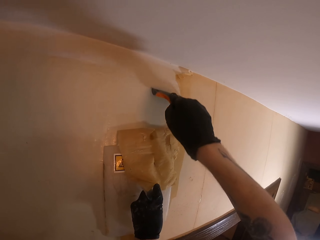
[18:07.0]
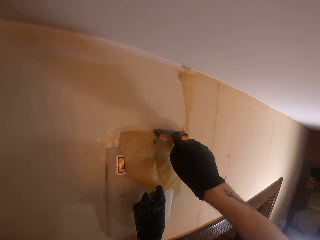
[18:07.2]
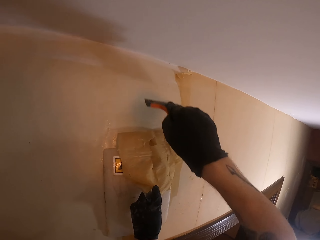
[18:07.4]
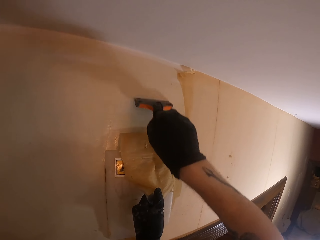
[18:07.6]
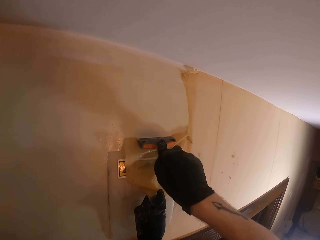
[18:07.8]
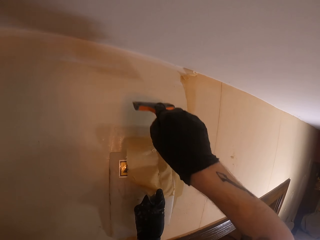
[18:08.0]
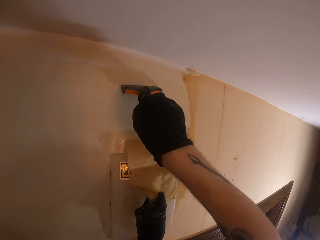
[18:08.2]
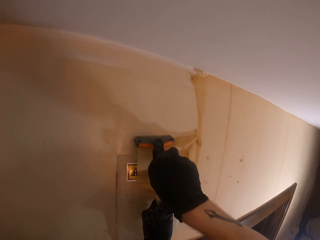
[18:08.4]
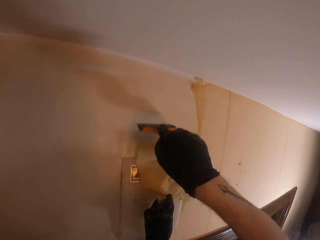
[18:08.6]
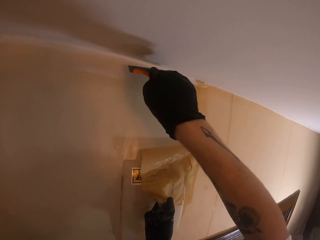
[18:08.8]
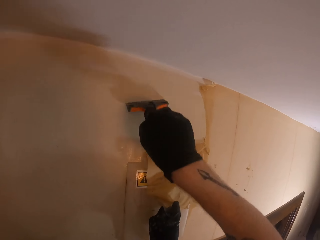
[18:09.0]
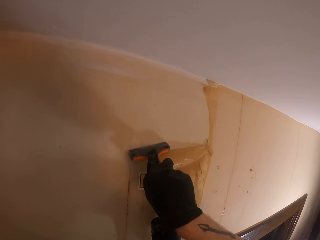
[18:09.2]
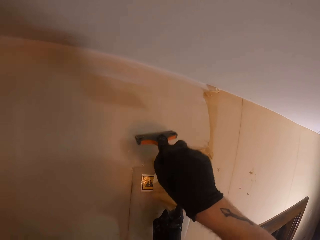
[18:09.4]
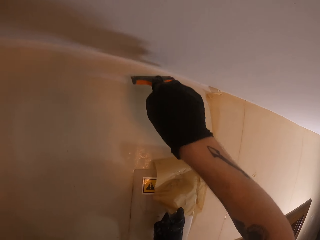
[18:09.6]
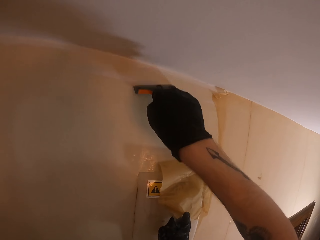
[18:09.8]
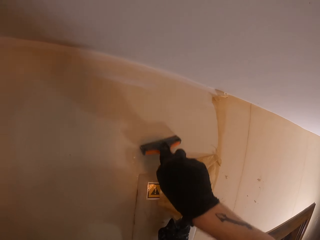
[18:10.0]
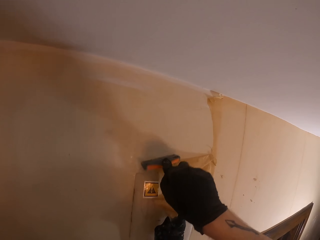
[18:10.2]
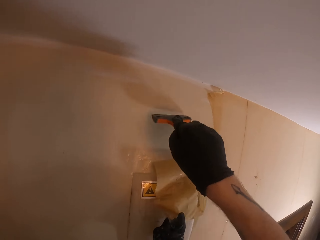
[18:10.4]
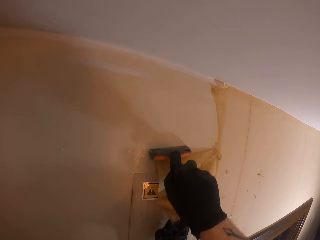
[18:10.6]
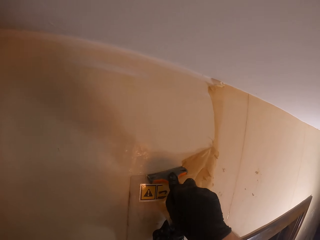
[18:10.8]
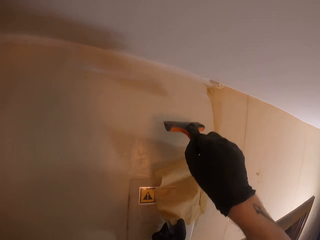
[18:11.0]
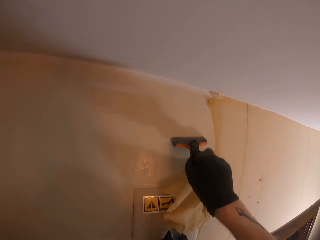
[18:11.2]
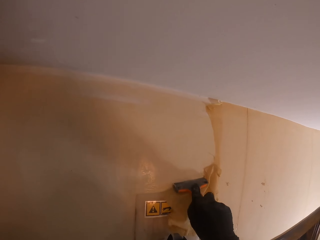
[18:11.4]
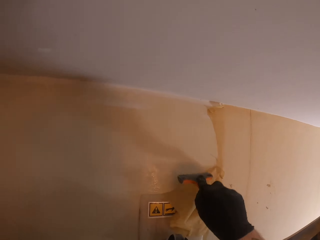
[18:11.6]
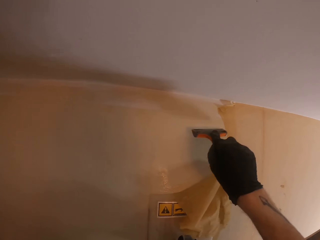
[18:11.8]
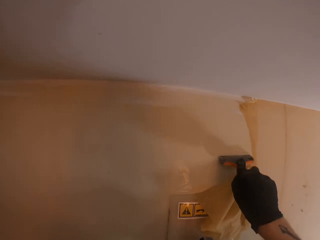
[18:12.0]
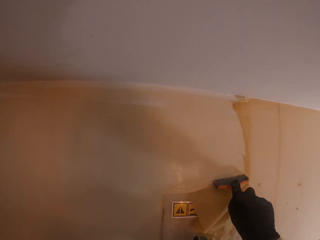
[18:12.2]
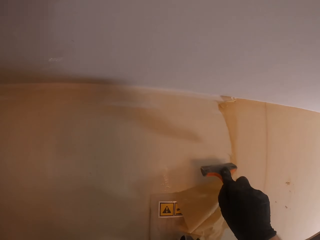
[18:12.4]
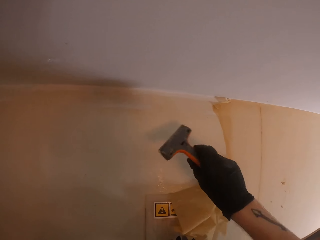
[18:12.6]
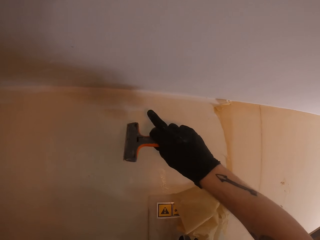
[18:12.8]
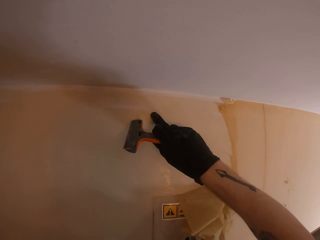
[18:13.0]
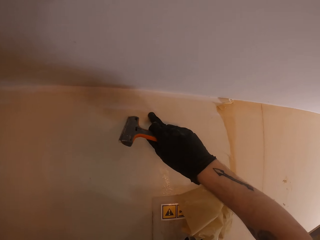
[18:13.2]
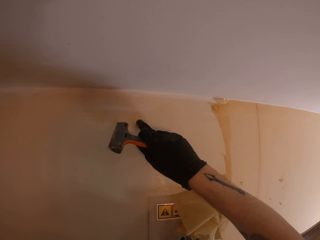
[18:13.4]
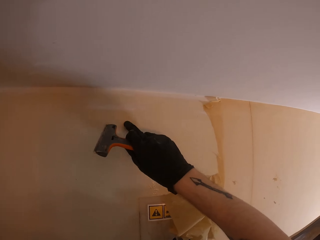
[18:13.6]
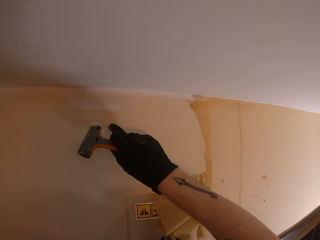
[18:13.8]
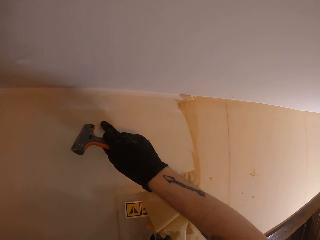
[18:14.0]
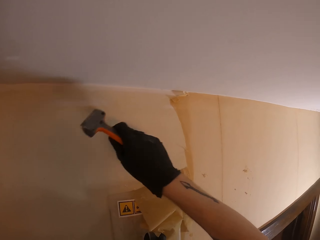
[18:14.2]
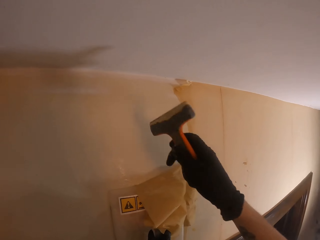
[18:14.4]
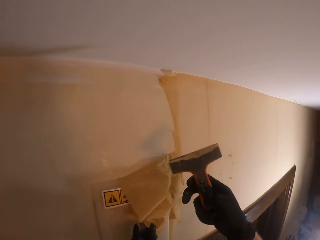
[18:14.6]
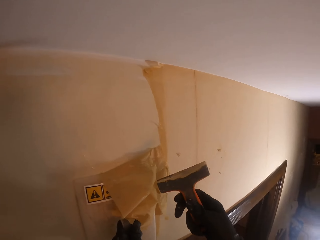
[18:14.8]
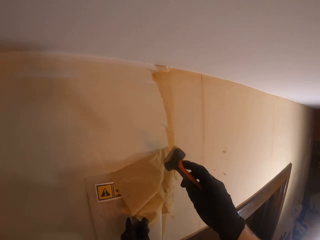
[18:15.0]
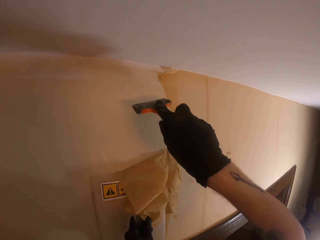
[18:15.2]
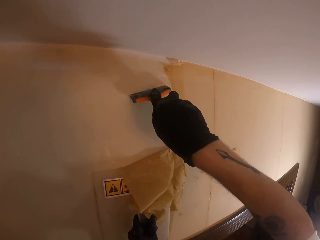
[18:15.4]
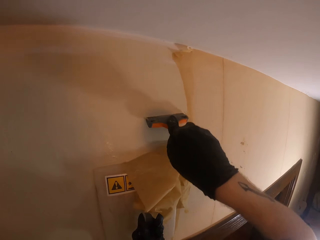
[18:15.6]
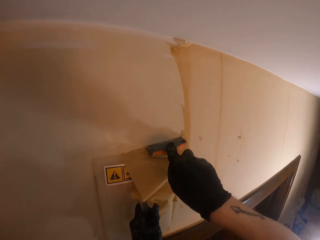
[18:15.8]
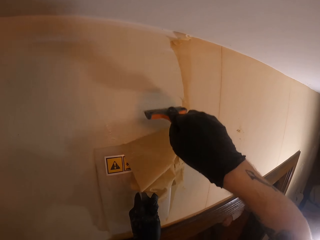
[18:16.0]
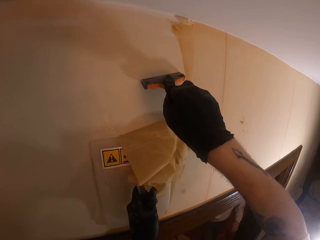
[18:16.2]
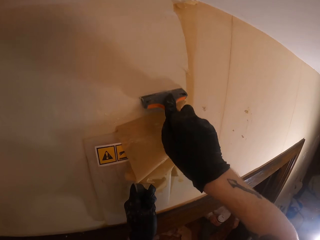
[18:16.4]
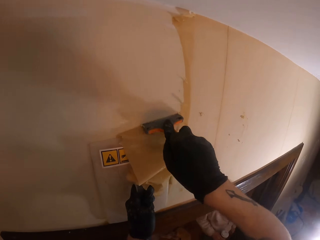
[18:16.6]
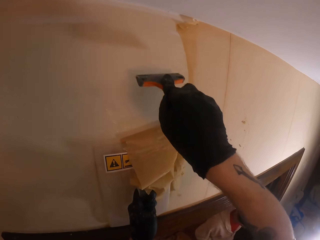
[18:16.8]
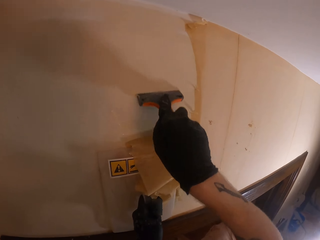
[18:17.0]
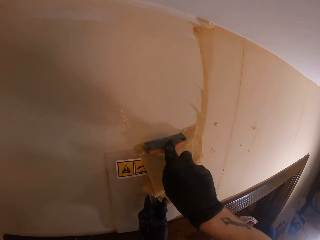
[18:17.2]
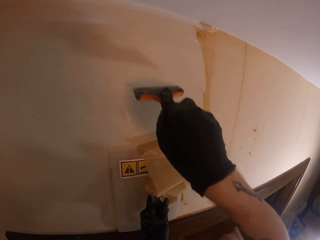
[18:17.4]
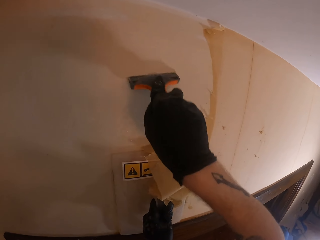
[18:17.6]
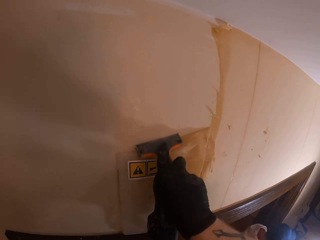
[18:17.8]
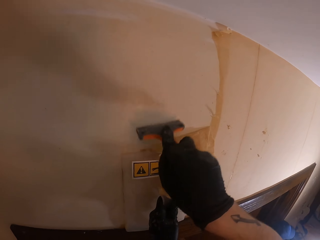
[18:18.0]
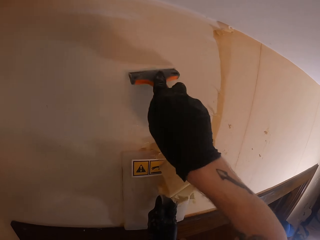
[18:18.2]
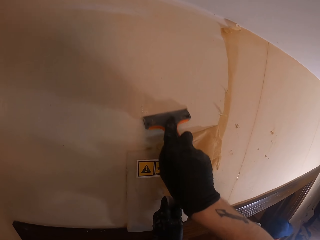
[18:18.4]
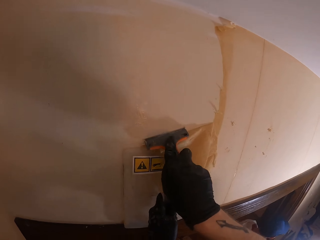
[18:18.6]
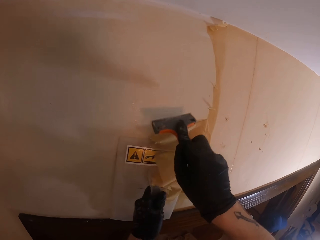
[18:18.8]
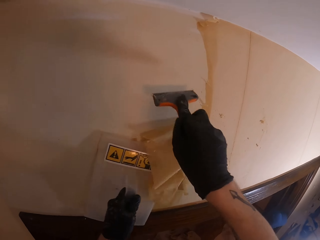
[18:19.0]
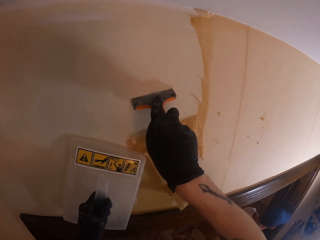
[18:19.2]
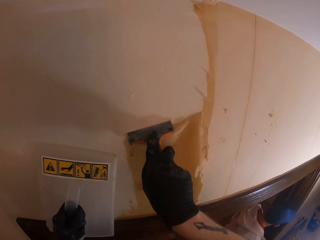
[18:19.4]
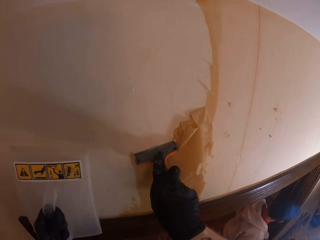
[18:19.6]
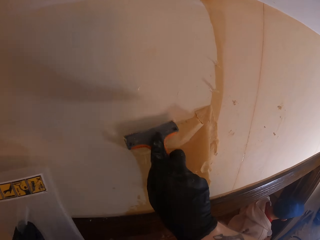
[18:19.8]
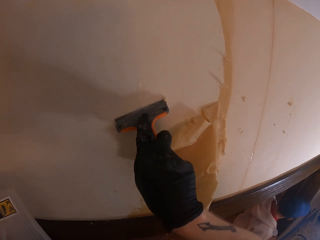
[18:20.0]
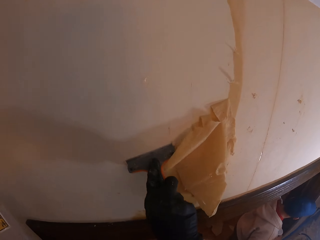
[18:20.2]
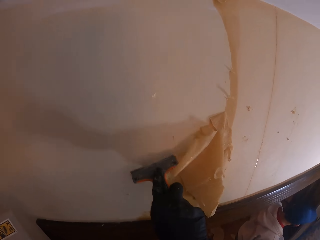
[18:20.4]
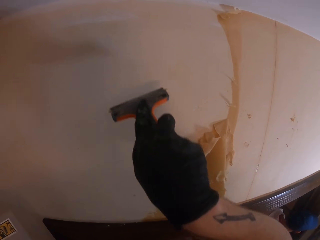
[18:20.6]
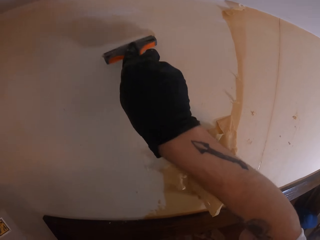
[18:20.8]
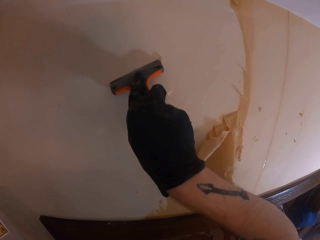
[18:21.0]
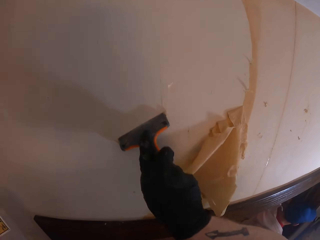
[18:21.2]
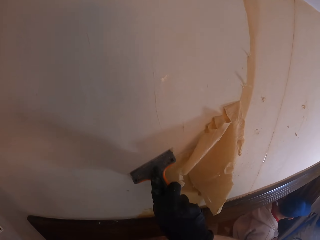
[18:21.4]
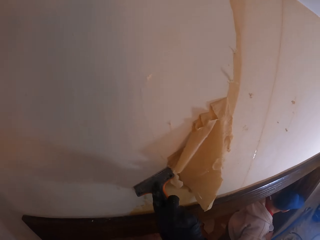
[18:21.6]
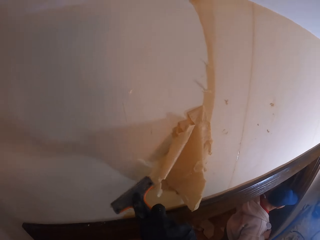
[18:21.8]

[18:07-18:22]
The camera wearer touches the wall with his right finger. He scuffs the wall paint with a paint scraper. He removes a paint coat with a hand scraper. A person walks around. The camera wearer removes the steam wallpaper stripper from the wall with his left hand. He scuffs the wall paint with the paint scraper.

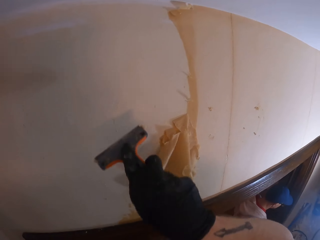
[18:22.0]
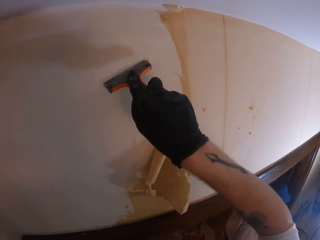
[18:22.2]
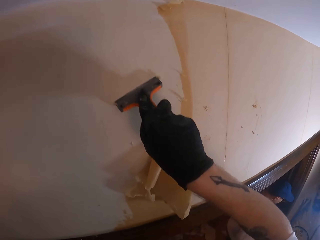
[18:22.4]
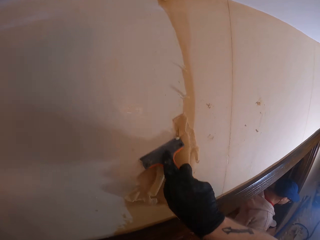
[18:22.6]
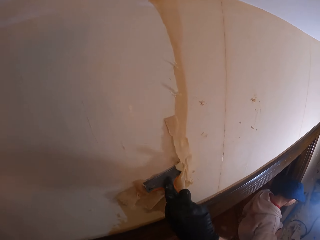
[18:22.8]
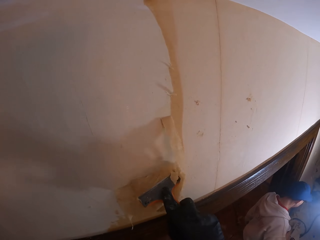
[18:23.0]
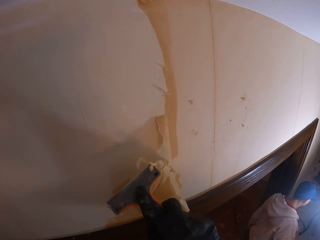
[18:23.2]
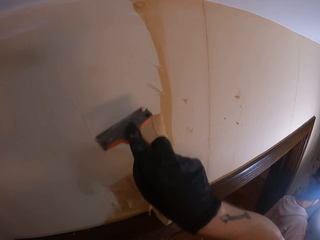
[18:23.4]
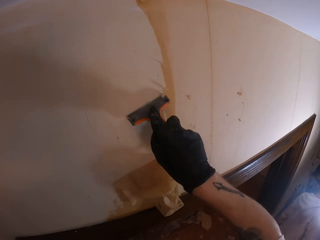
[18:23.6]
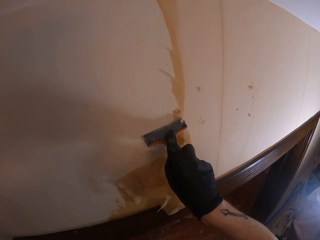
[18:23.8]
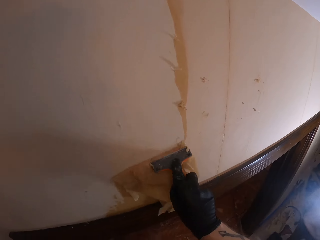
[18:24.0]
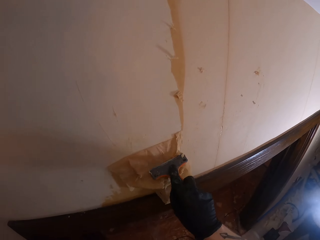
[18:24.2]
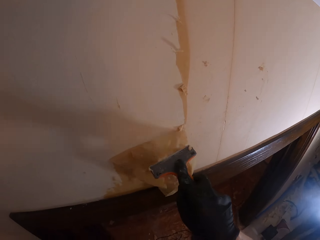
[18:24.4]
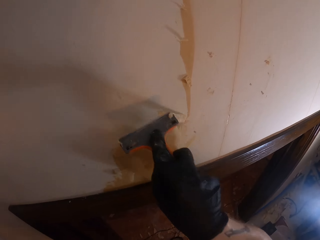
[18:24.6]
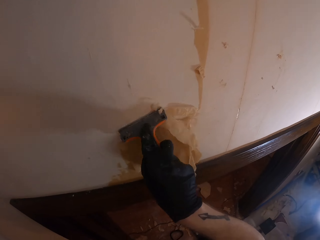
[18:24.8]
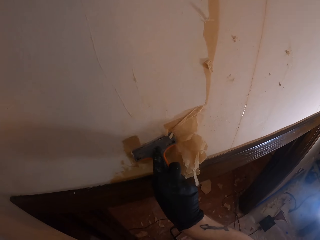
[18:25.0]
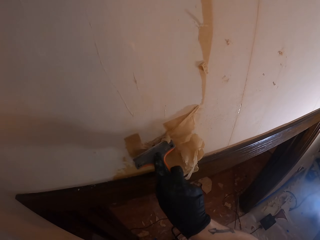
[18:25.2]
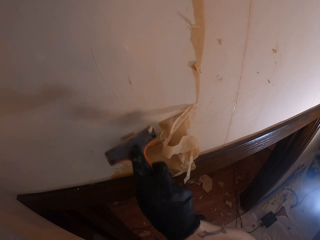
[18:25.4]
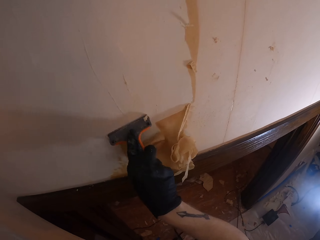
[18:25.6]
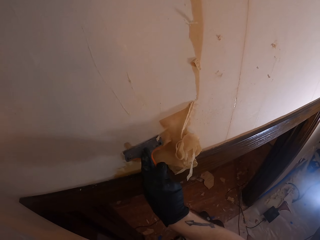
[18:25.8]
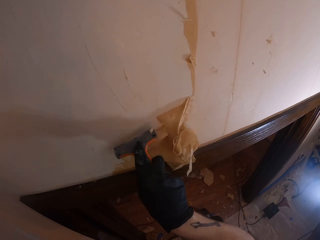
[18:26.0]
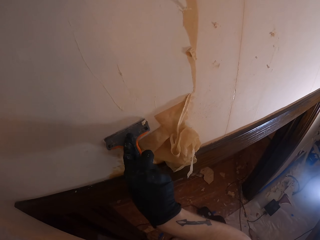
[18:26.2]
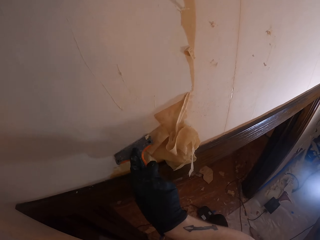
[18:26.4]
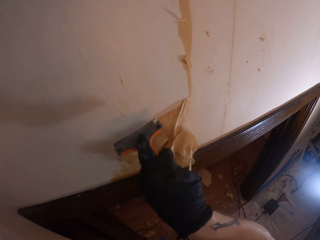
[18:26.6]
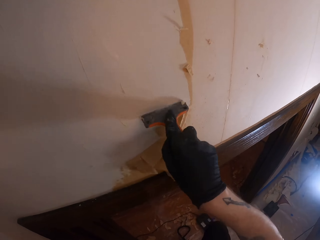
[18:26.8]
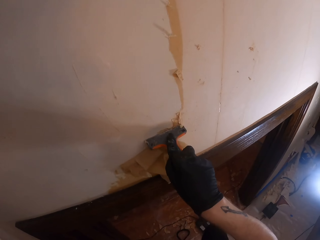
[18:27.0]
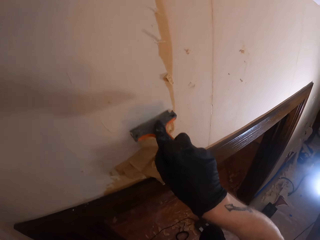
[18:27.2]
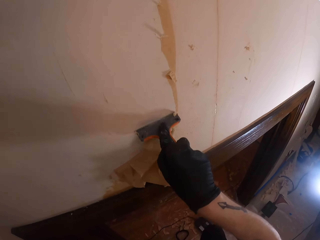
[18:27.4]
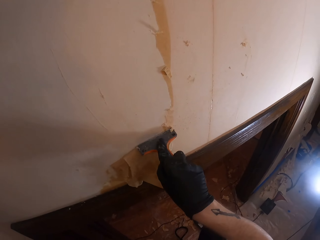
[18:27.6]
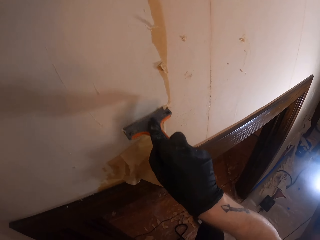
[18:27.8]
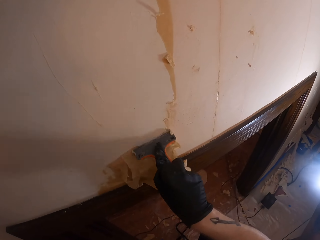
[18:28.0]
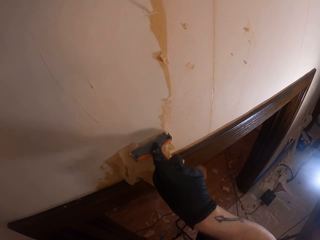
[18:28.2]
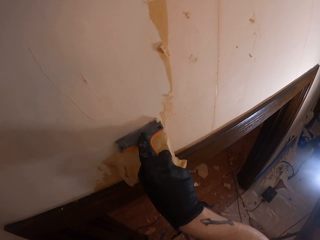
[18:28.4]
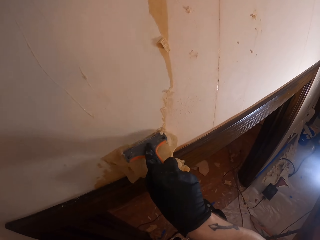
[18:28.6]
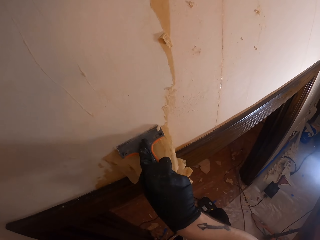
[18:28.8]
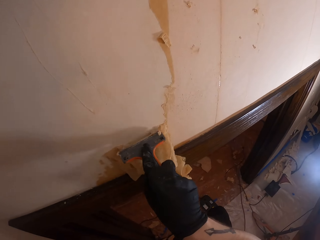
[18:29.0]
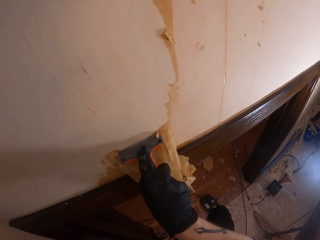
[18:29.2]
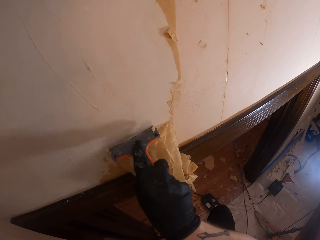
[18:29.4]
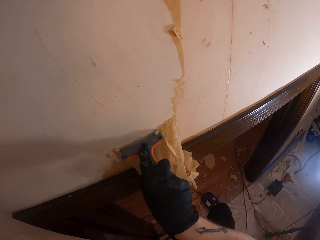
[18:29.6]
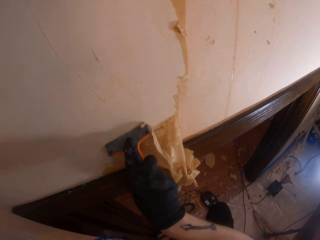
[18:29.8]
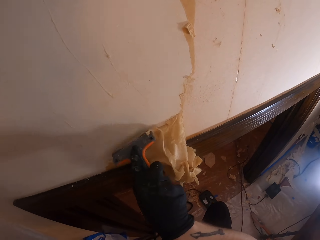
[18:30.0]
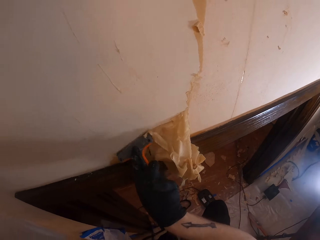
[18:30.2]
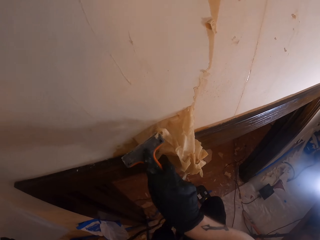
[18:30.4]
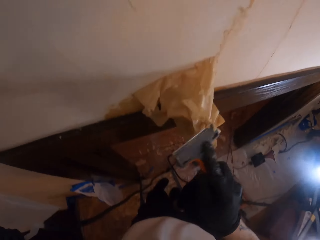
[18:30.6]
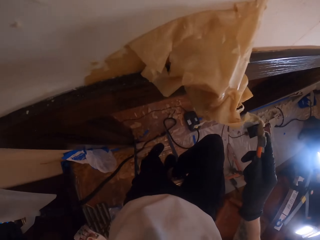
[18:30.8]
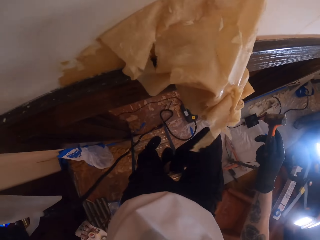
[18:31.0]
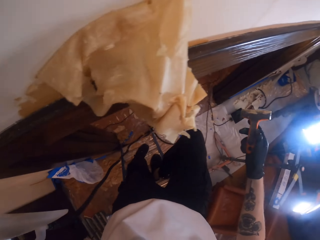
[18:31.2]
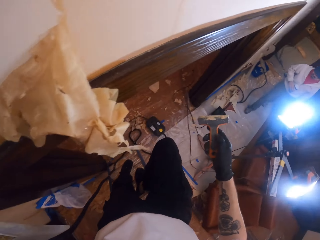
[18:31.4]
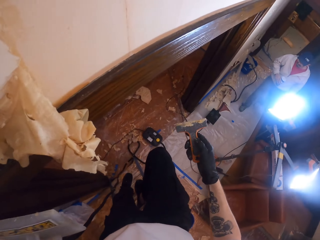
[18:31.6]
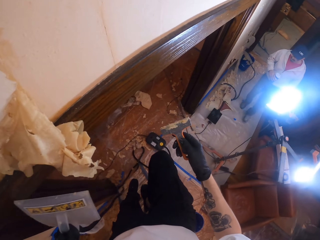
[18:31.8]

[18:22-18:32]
The camera wearer removes the paint scraper with the right hand.
